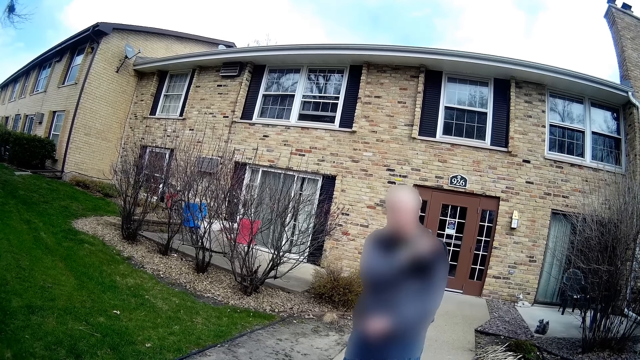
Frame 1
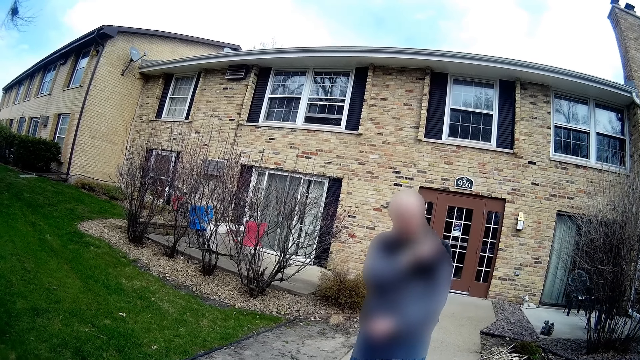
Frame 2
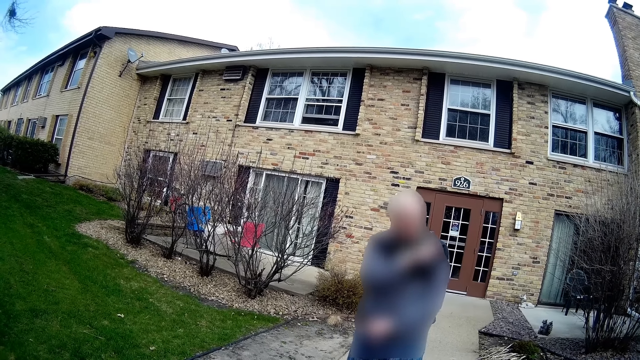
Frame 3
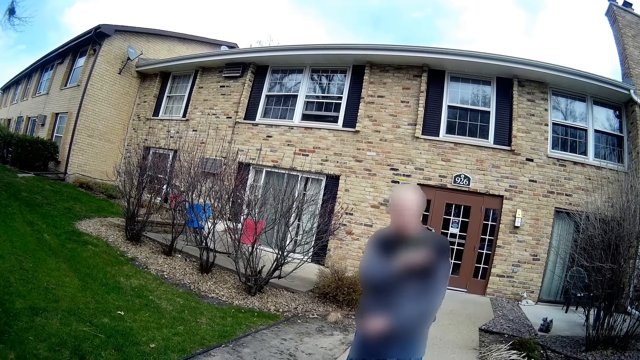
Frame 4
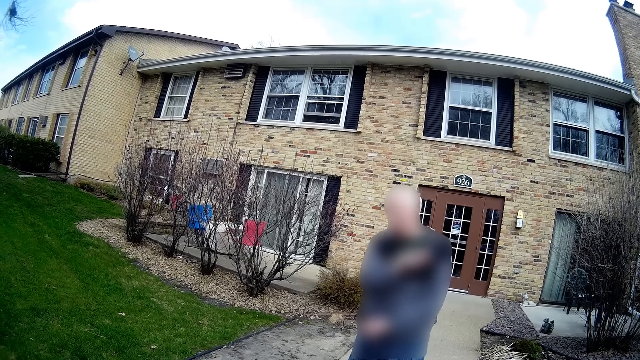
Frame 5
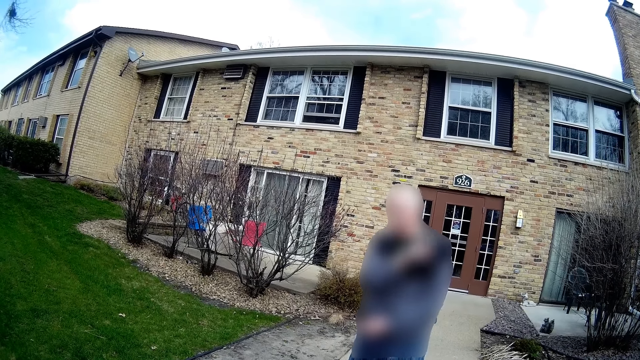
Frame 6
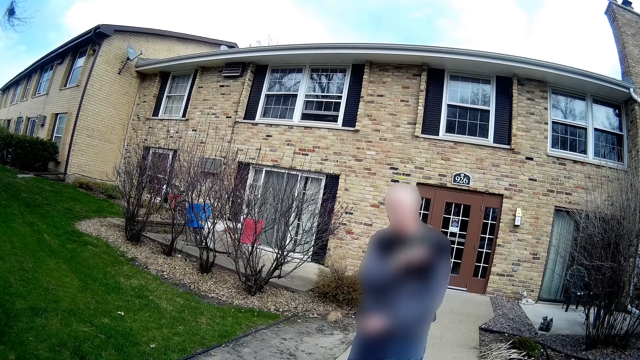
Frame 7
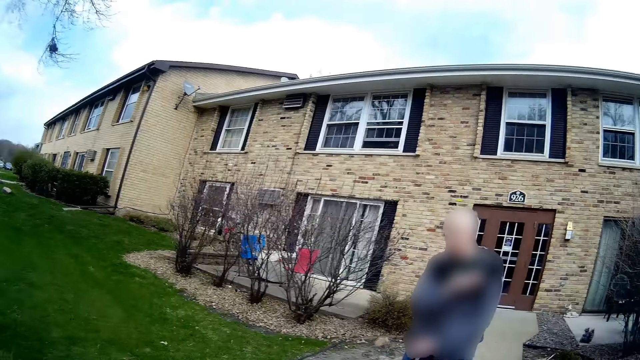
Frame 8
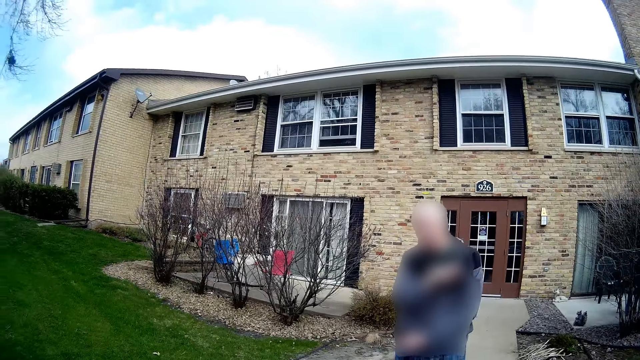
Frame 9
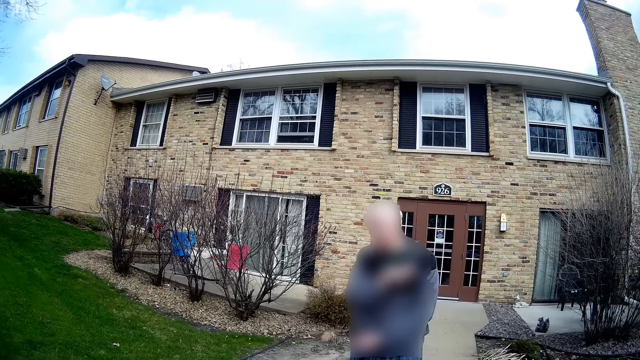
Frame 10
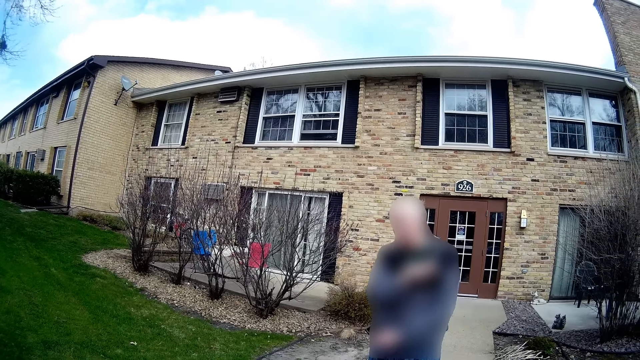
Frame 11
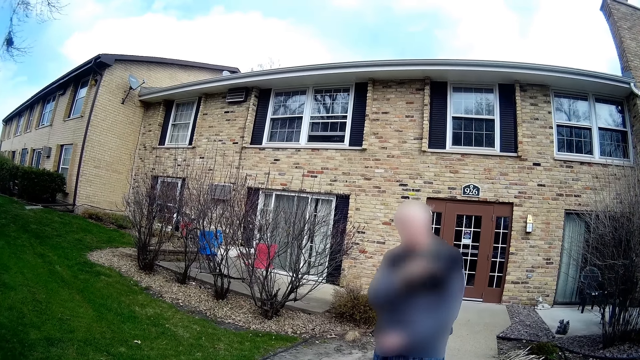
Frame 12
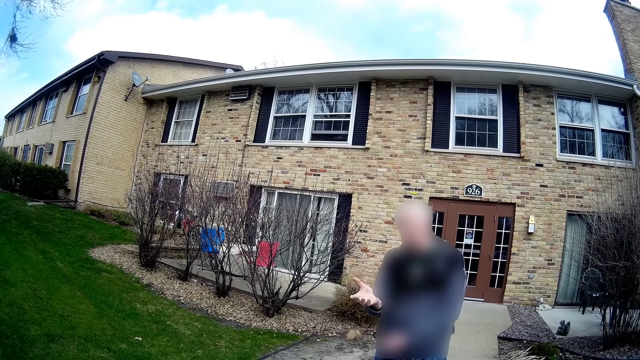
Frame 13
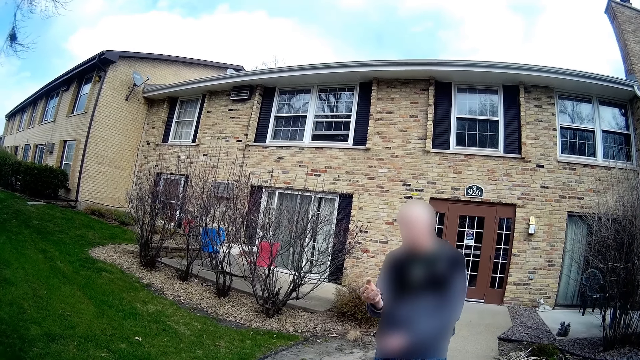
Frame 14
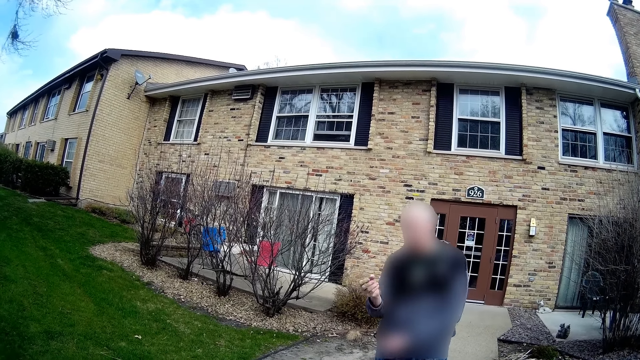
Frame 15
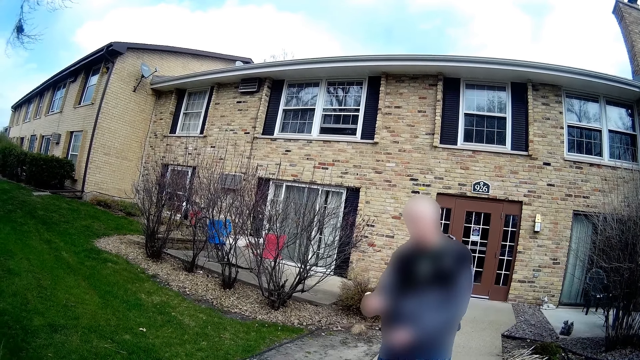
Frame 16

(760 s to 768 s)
The camera wearer shakes their head.

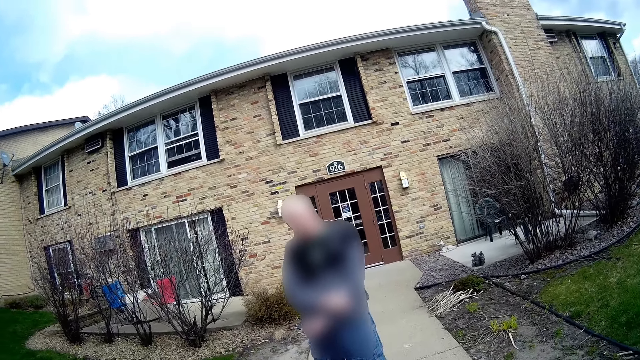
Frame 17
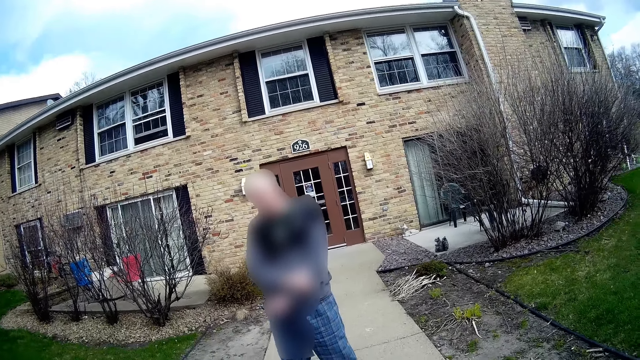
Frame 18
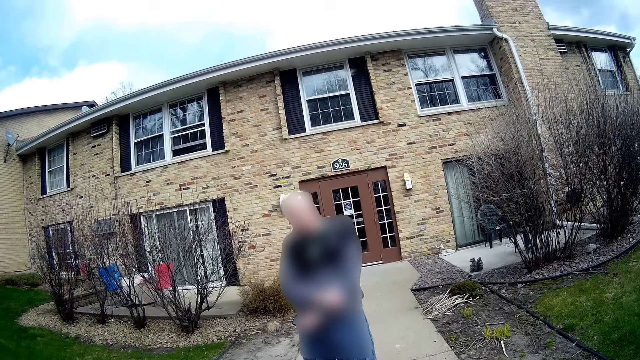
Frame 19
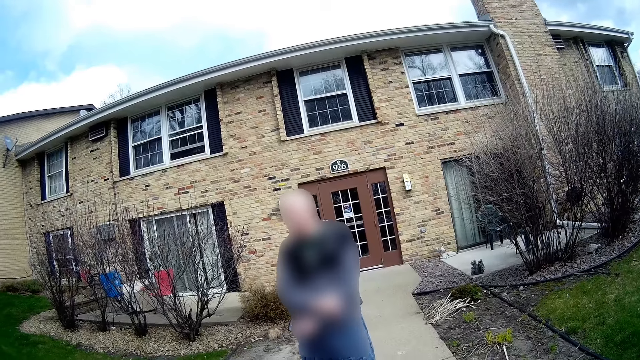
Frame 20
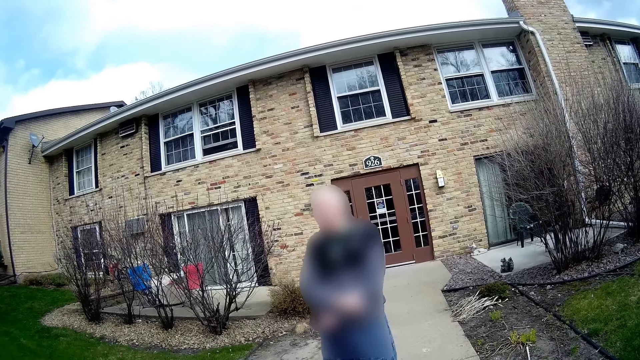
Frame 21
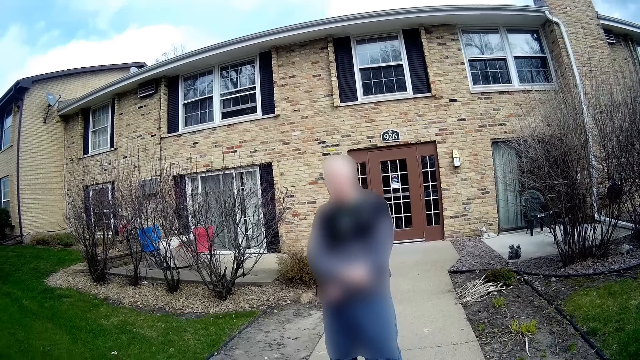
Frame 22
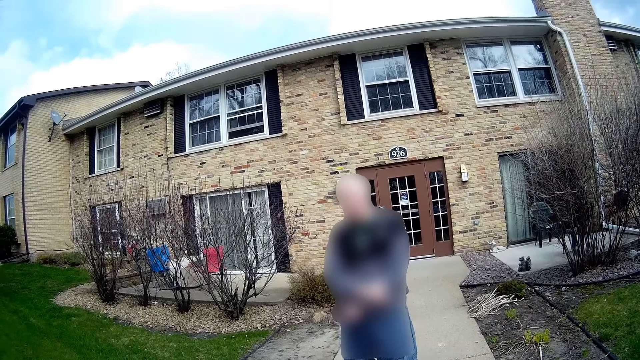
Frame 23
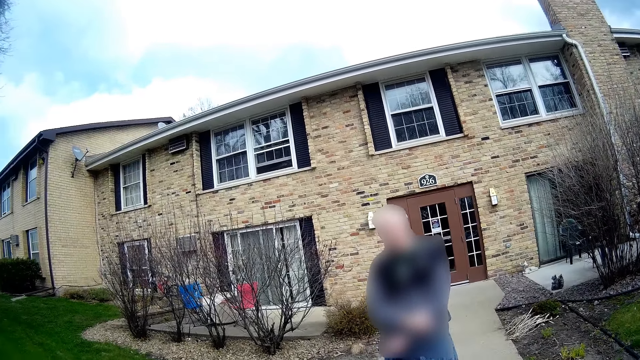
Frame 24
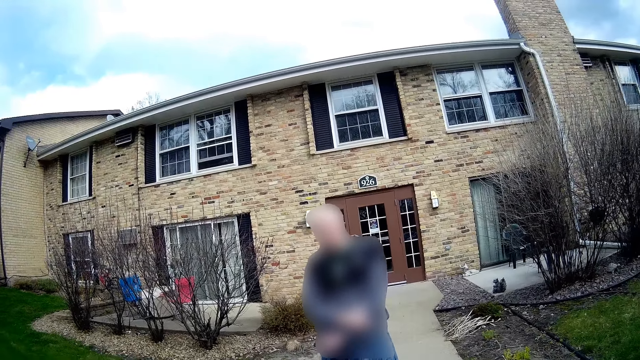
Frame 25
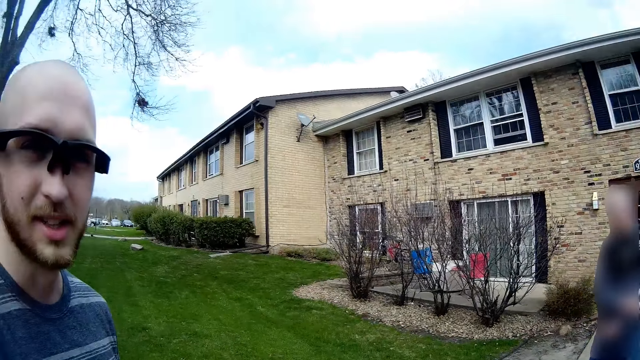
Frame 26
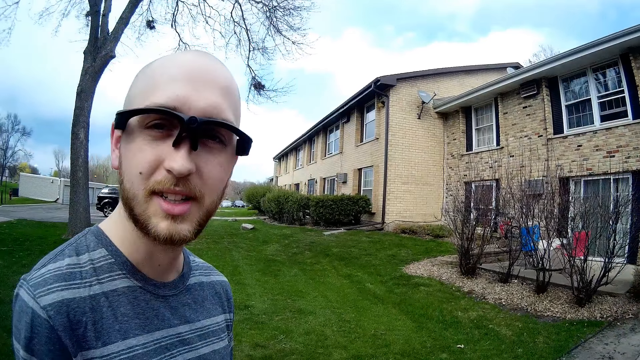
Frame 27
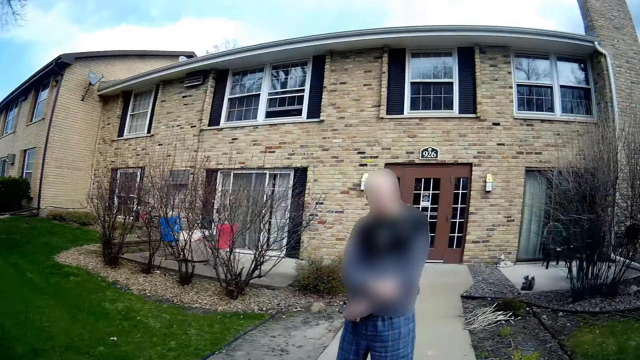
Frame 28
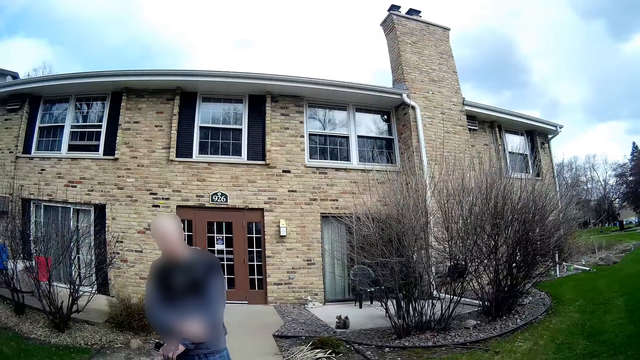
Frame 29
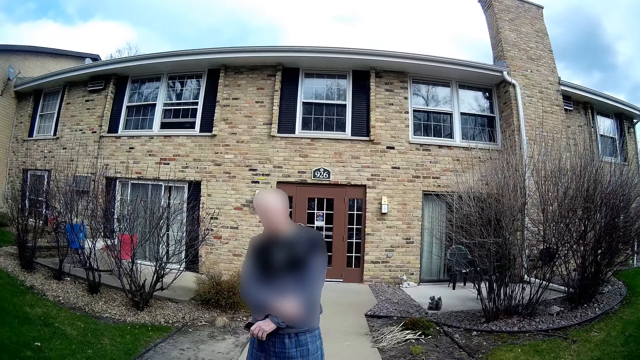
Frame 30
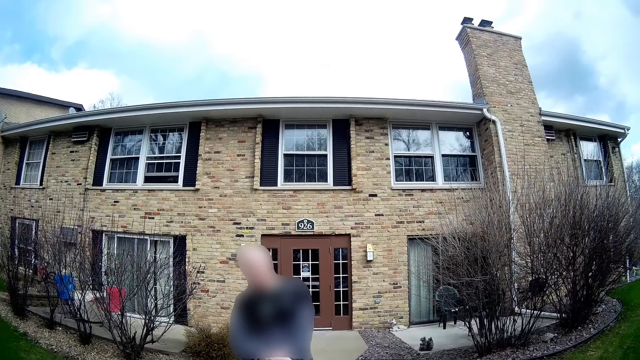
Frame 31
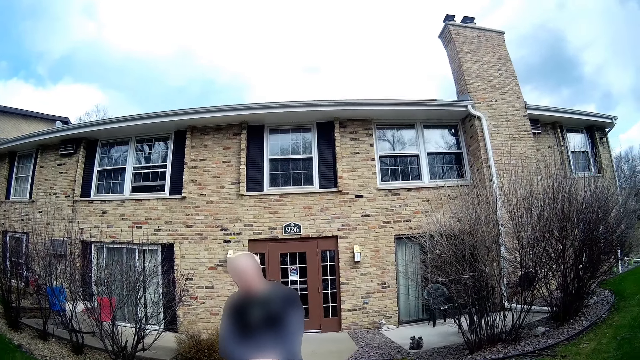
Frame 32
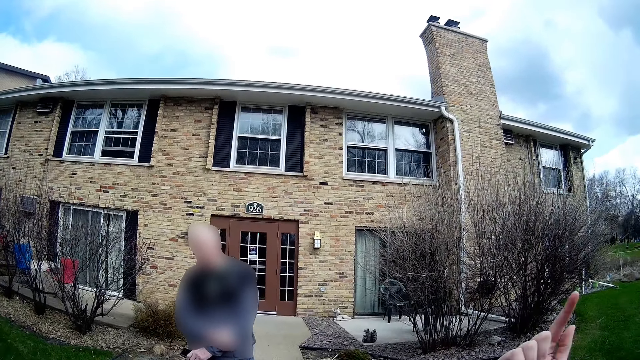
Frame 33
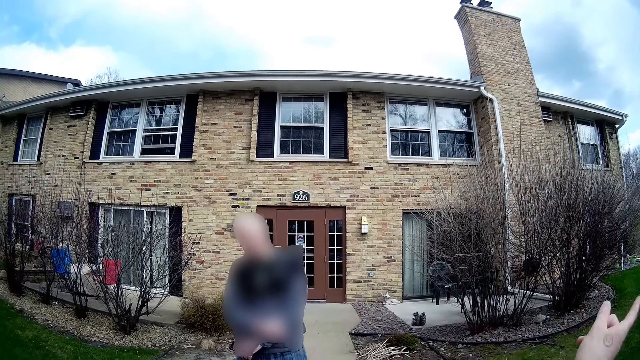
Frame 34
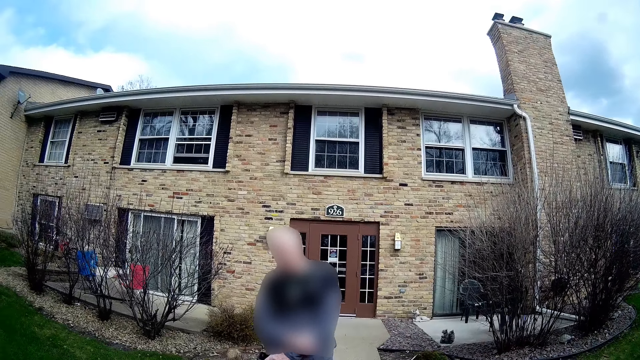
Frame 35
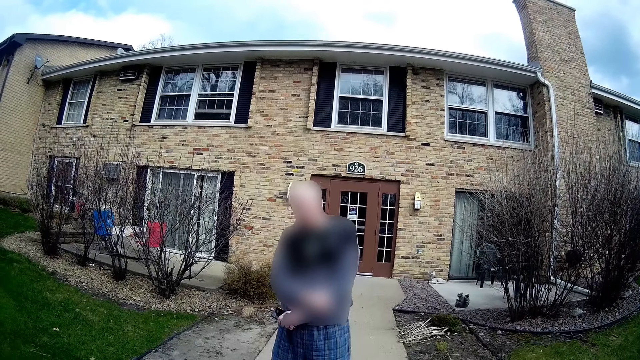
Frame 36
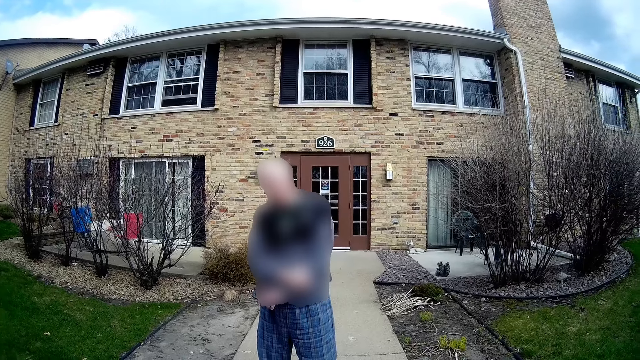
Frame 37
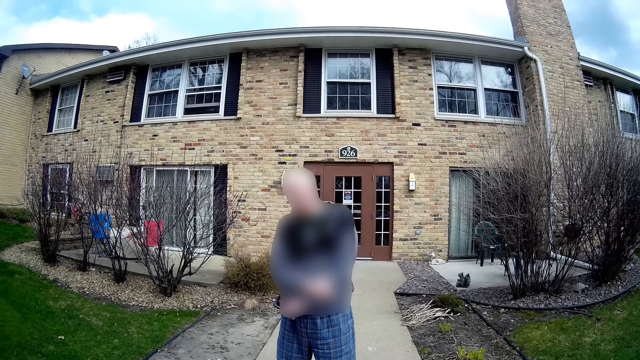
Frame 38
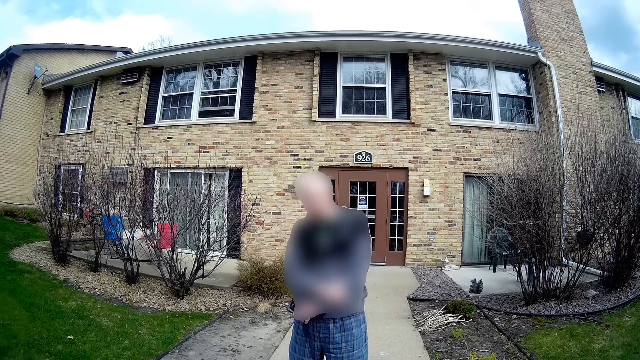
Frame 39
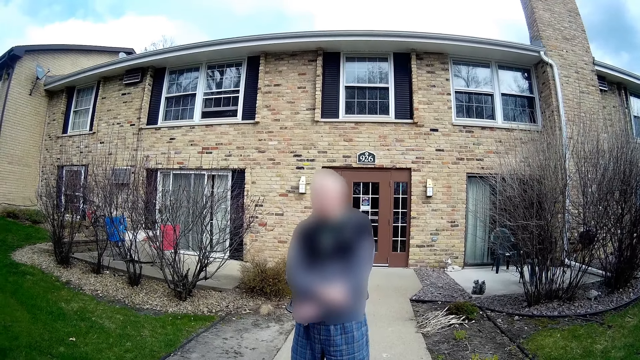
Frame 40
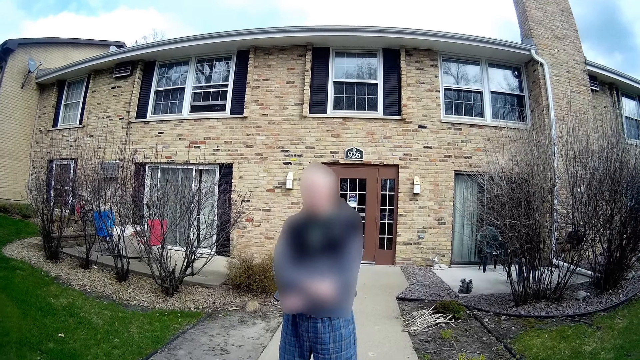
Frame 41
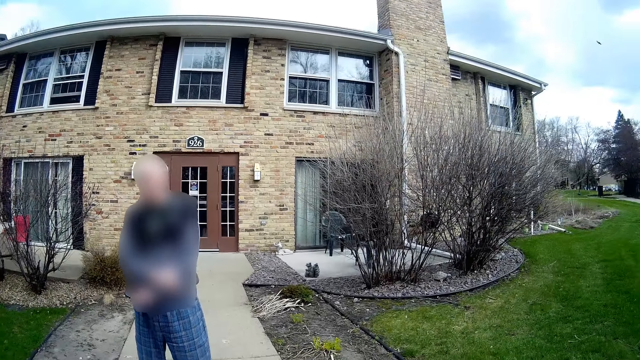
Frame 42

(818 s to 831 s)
The camera wearer looks at a man. She gestures with her hands. Another man responds to the camera wearer.
